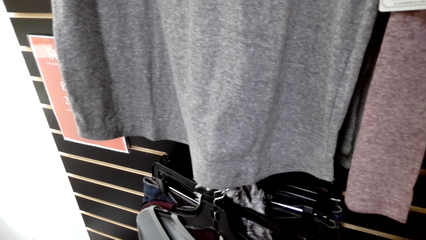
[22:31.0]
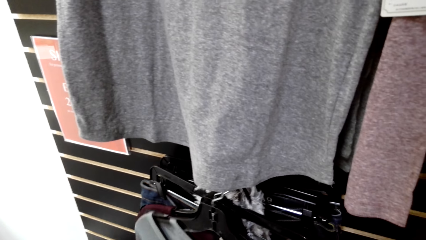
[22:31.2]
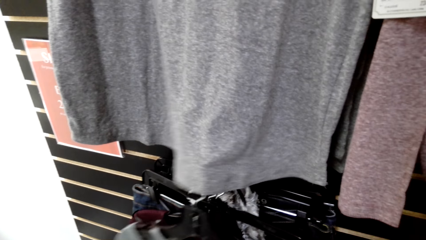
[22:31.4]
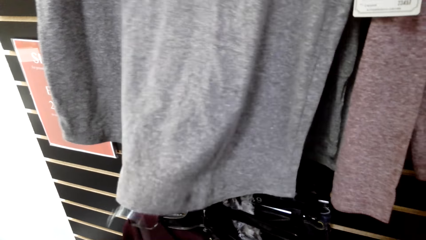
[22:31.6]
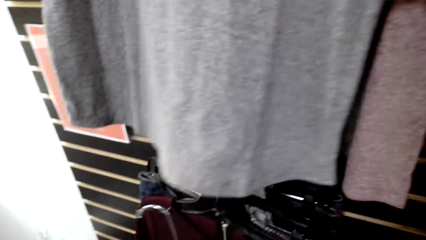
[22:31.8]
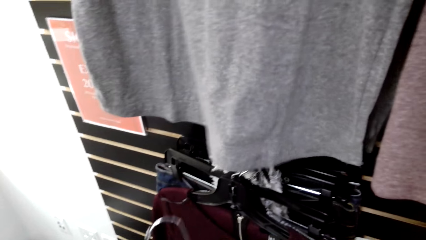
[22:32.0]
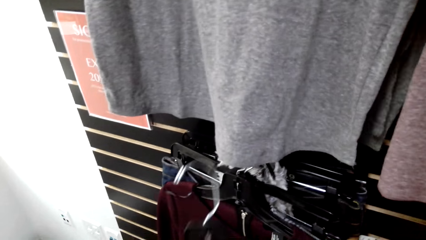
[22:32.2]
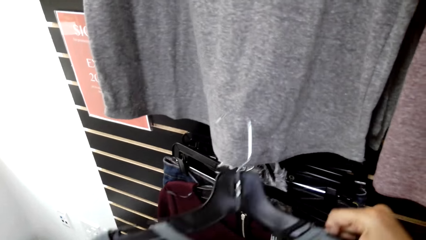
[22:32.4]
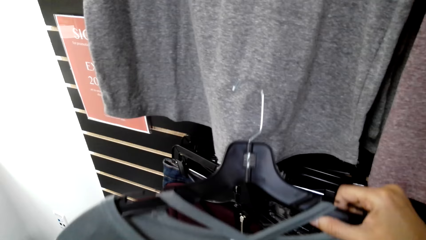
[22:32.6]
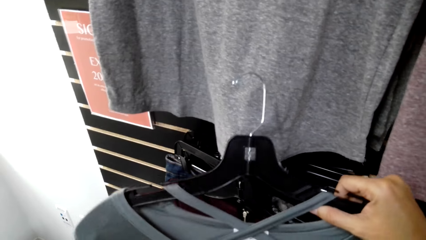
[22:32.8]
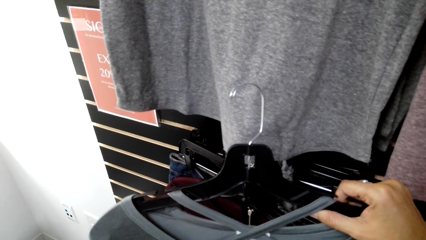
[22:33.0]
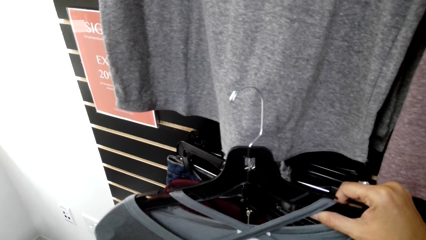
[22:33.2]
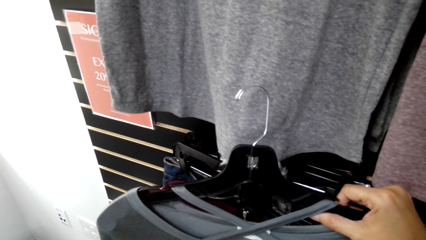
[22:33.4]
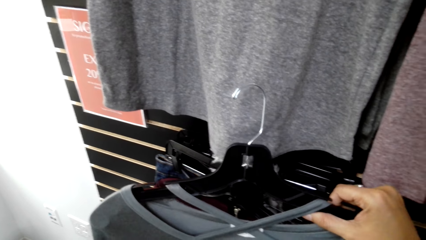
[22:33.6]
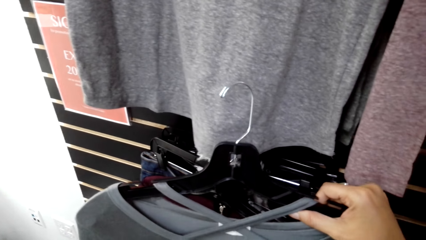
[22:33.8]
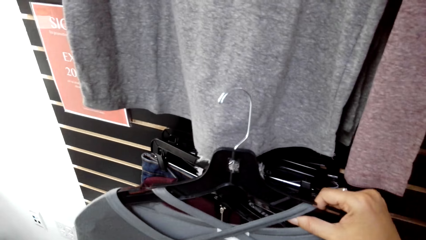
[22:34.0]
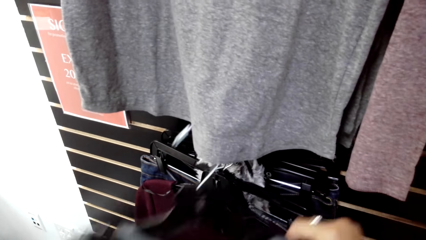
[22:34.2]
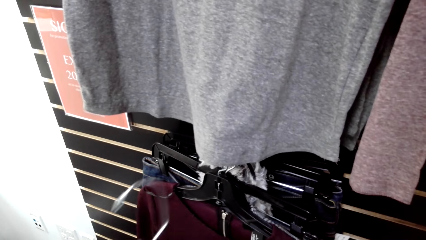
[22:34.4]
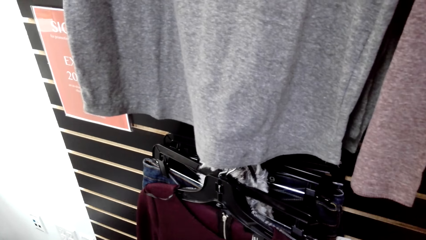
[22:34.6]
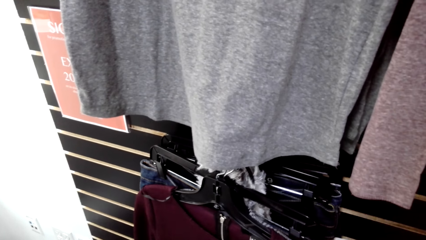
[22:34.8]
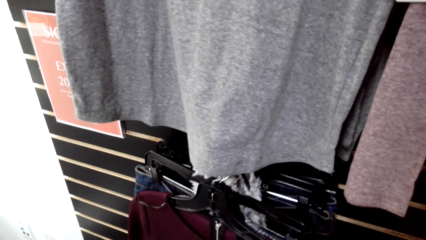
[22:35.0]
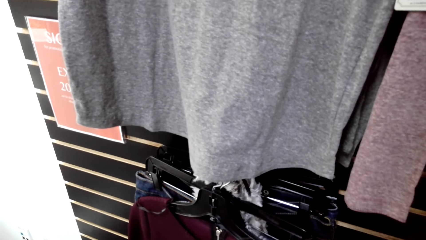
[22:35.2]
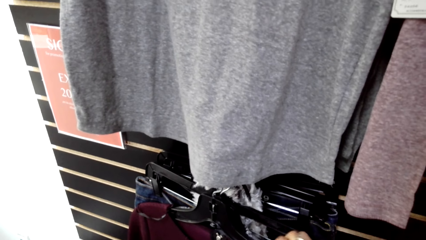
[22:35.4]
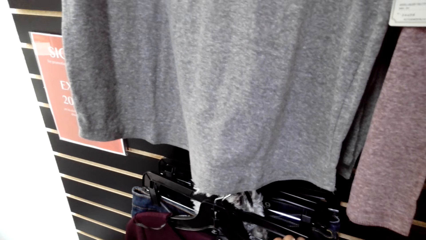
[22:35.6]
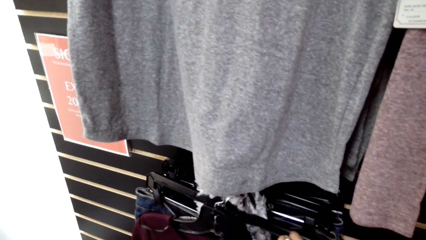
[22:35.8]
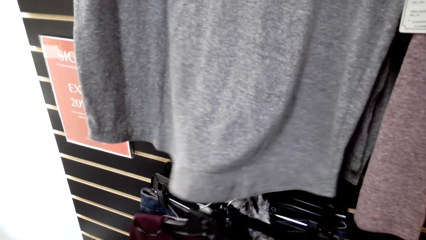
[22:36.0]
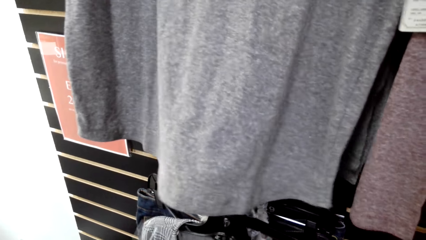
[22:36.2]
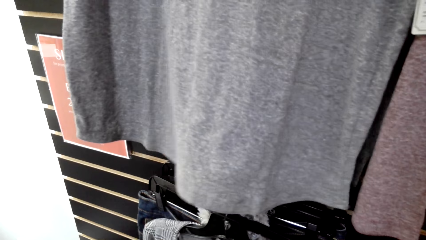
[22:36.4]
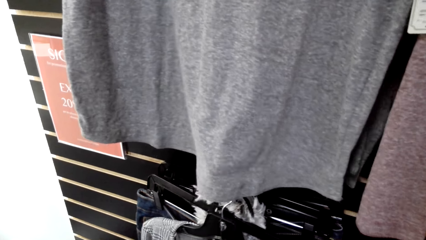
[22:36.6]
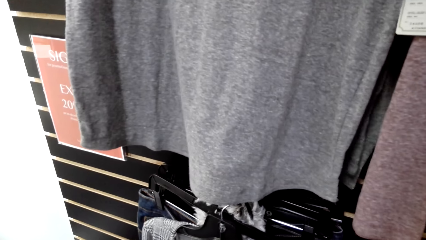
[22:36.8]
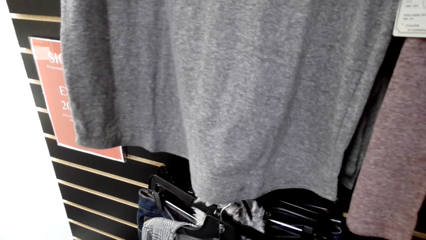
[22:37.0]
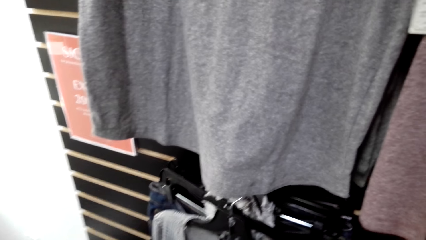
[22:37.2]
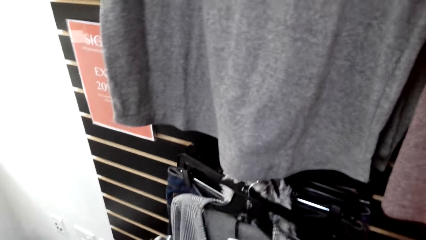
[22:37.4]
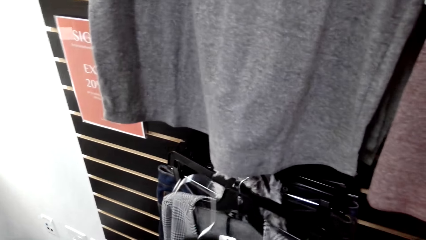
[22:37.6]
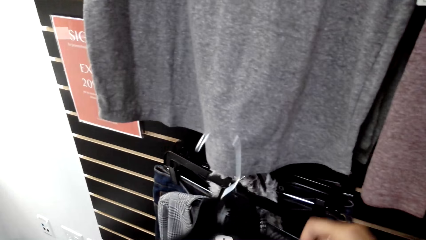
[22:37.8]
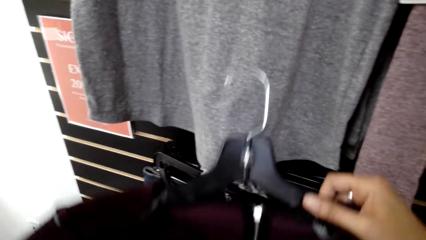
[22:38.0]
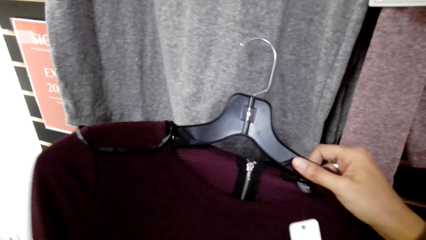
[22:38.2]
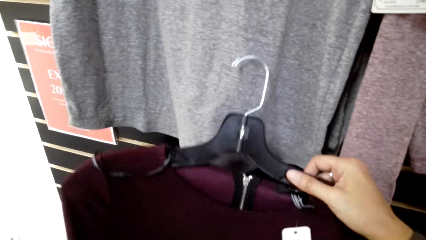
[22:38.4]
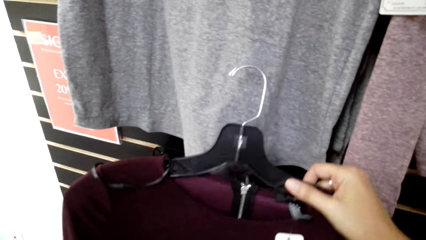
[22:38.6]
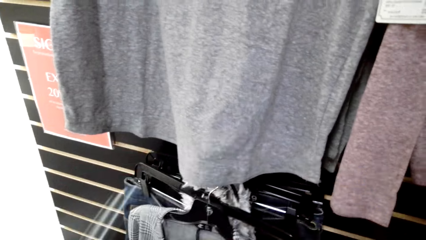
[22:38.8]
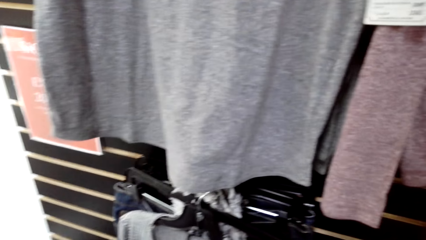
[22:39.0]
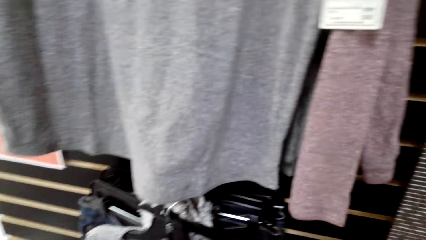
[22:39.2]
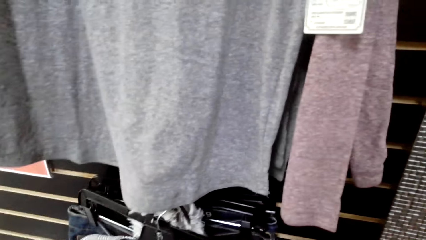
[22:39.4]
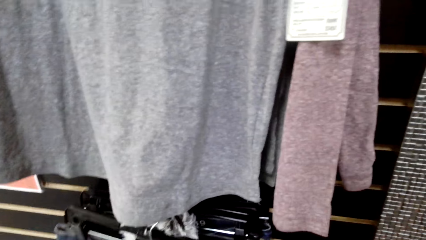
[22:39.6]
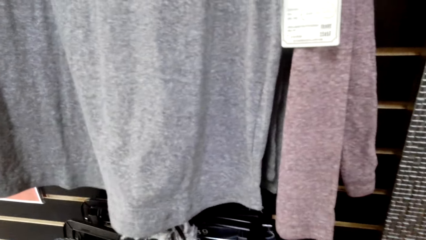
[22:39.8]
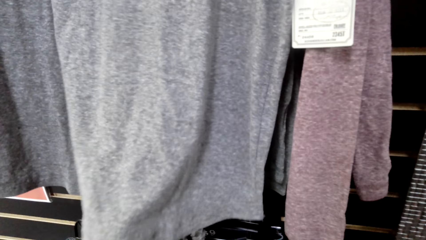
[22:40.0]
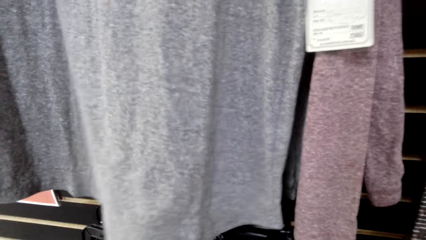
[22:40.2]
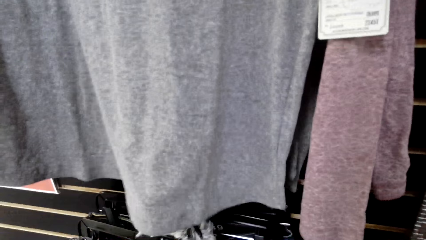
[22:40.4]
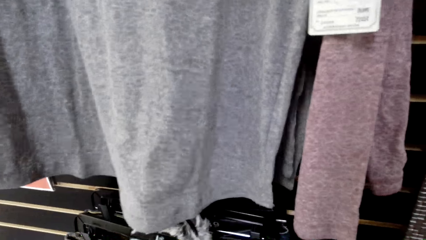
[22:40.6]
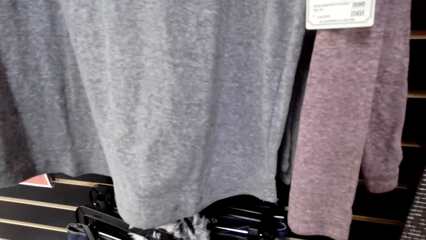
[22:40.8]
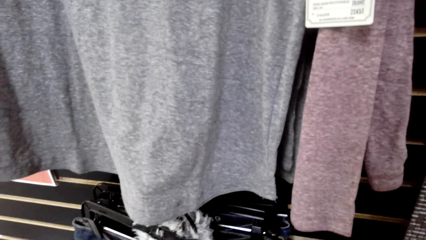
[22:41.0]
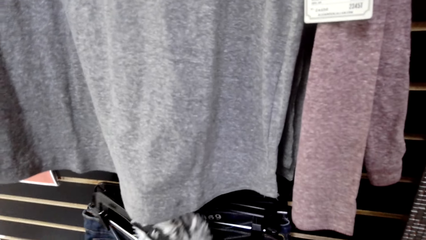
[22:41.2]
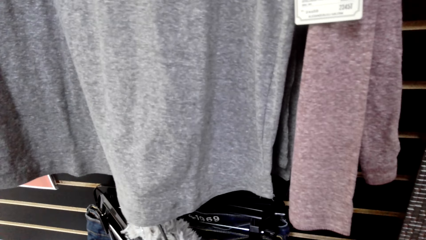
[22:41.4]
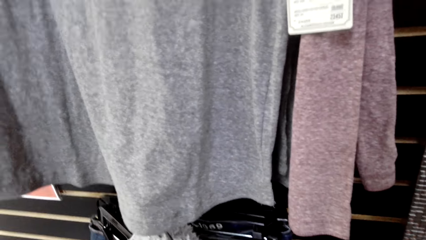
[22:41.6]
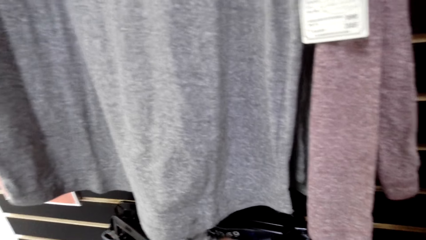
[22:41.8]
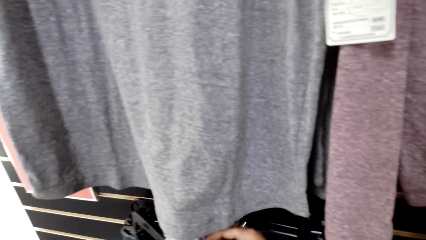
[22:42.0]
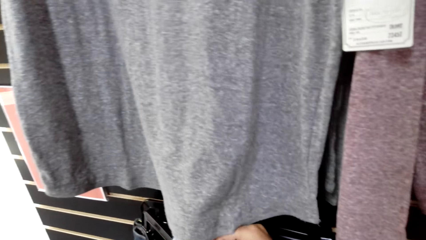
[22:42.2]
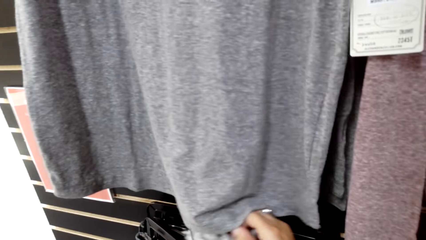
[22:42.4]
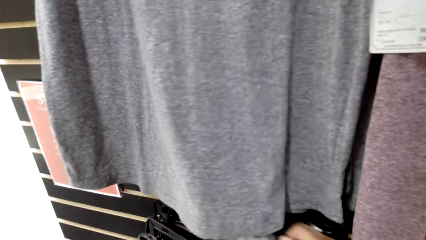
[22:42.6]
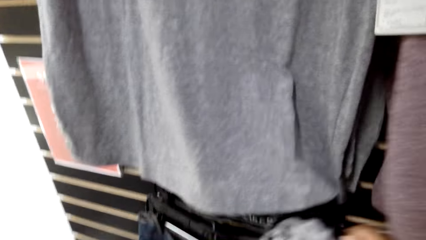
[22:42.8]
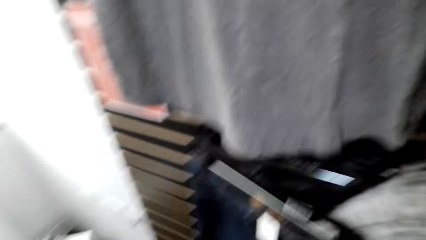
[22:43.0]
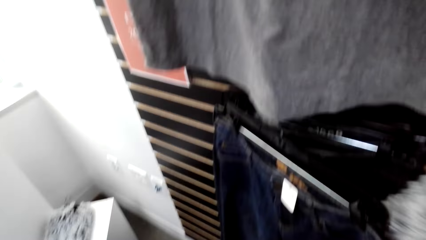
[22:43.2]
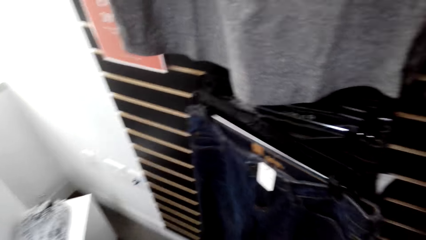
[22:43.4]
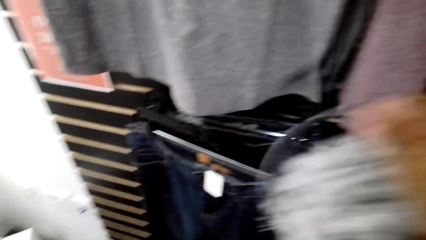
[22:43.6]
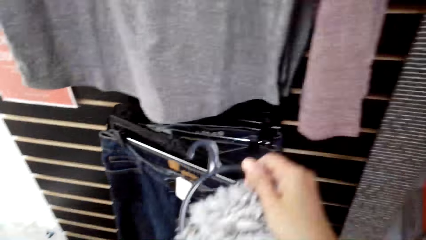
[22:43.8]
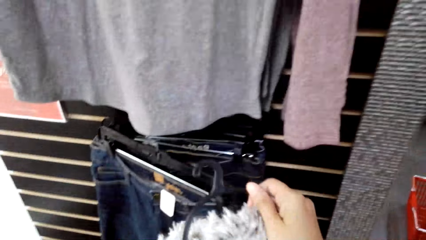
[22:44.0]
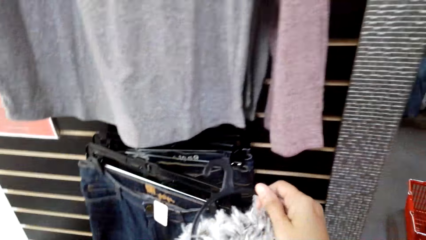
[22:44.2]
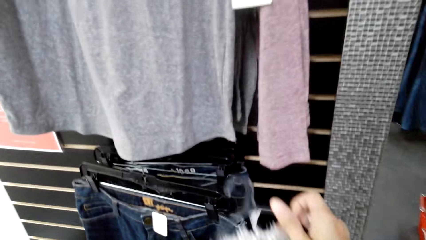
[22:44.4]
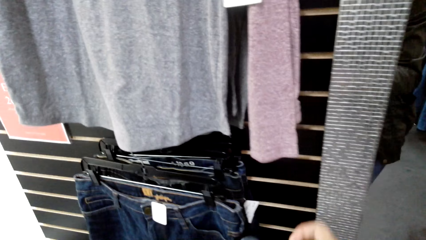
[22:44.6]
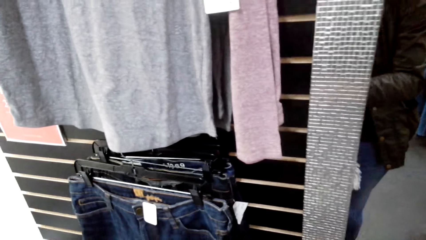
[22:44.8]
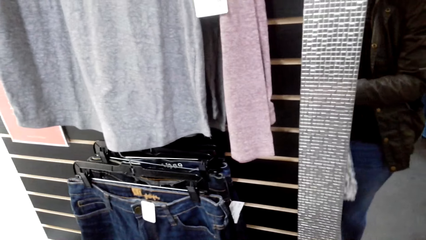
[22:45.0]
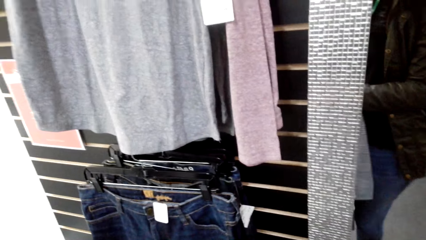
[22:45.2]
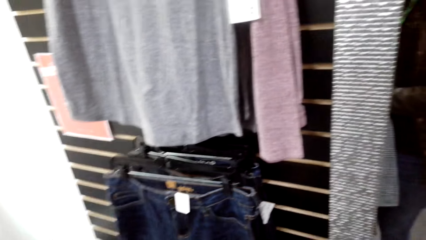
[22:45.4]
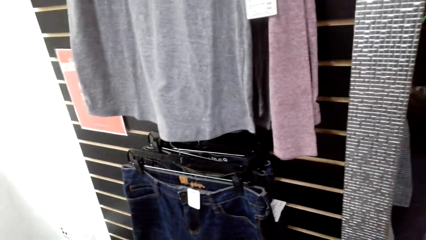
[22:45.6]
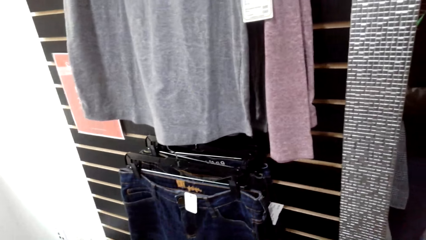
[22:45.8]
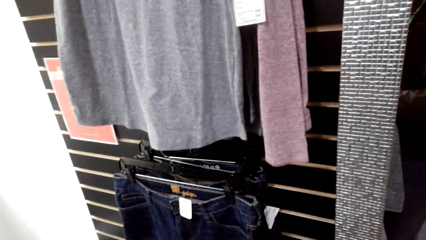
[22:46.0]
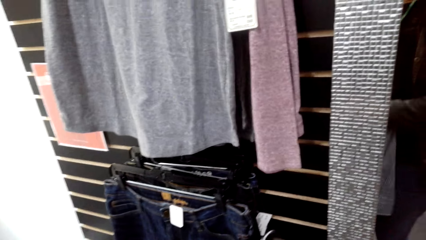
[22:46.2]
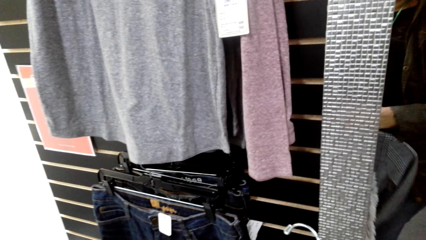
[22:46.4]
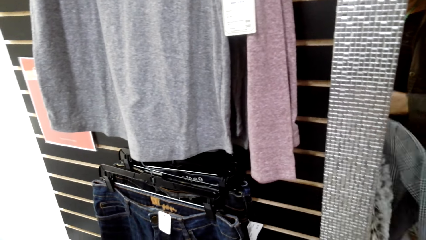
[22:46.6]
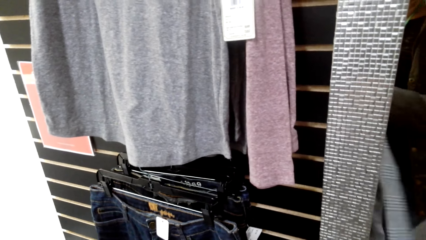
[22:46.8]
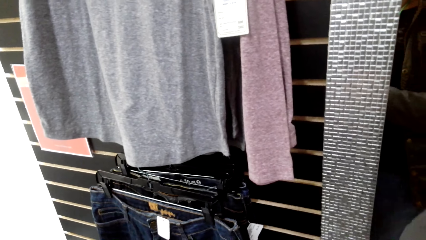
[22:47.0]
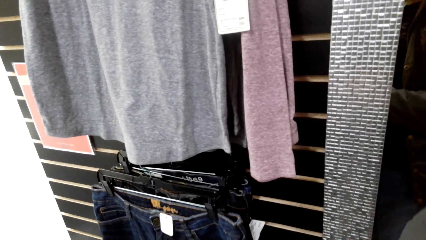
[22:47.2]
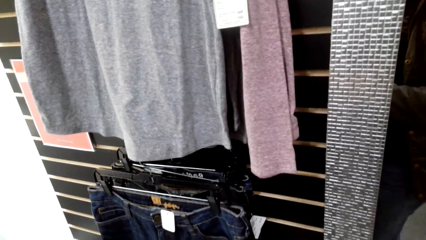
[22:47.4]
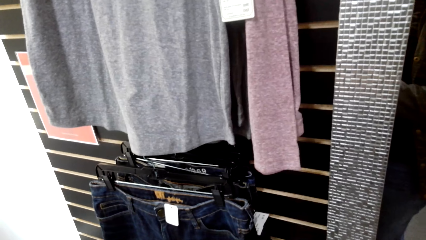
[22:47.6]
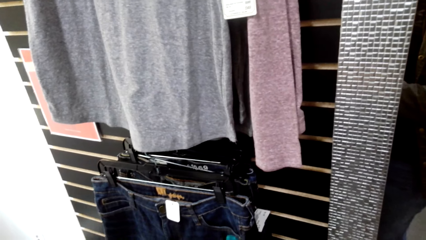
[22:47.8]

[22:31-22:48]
The camera wearer picks another cloth from the cloth line. They pick another cloth from the cloth line again. They check the clothes. They pick another cloth from the cloth line.
